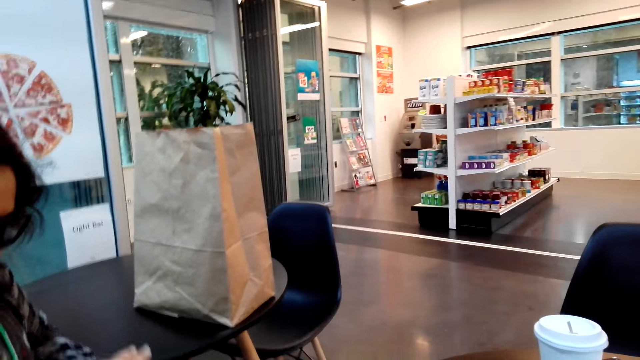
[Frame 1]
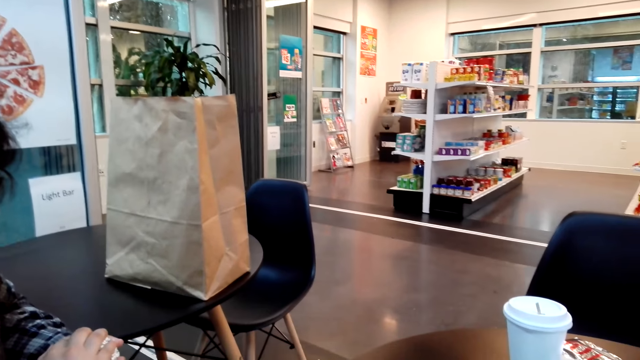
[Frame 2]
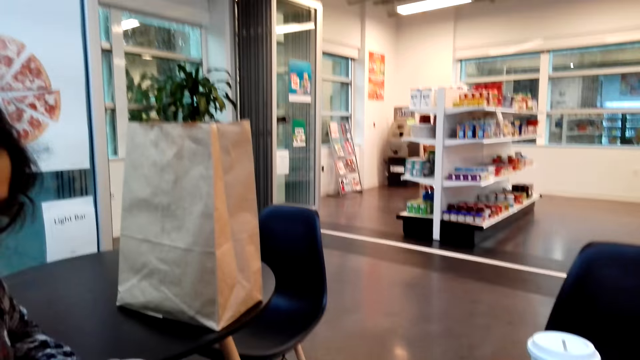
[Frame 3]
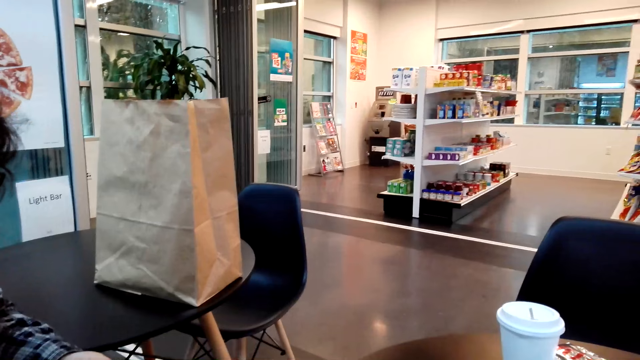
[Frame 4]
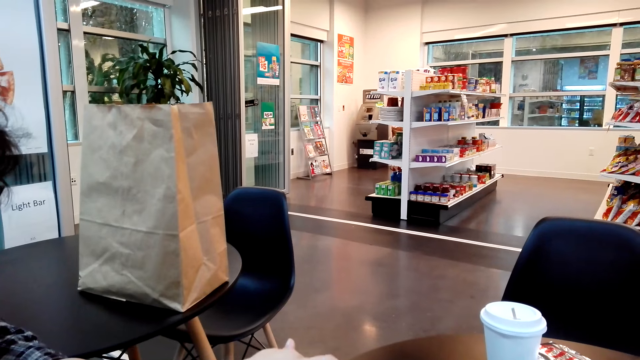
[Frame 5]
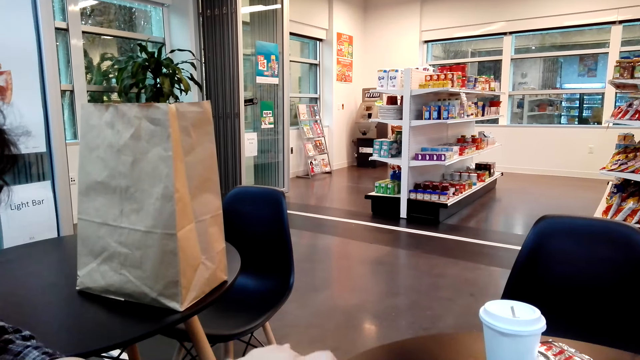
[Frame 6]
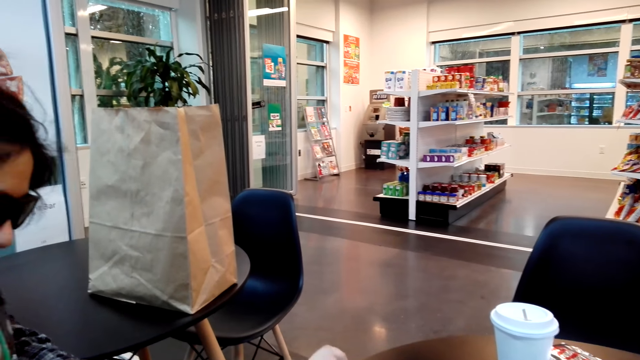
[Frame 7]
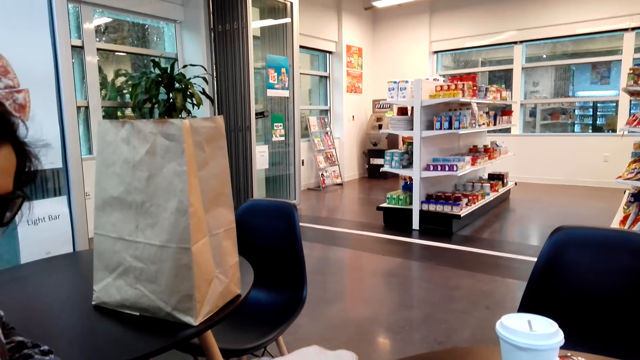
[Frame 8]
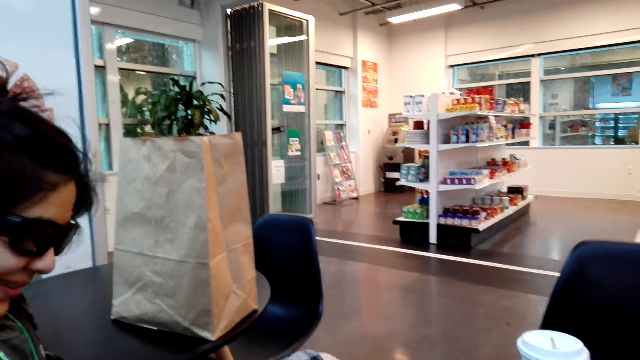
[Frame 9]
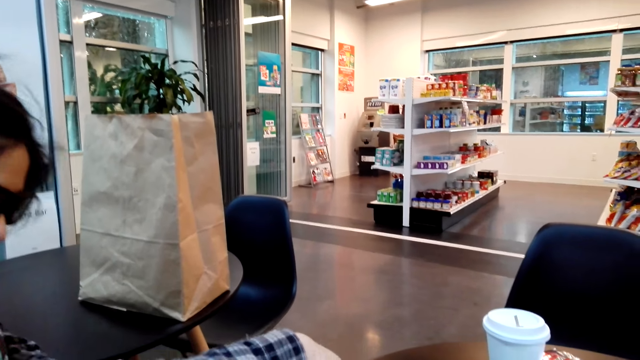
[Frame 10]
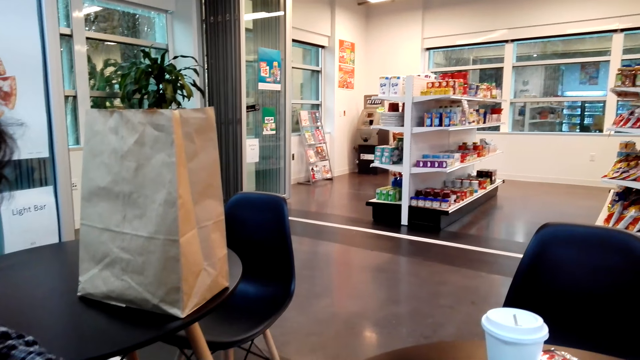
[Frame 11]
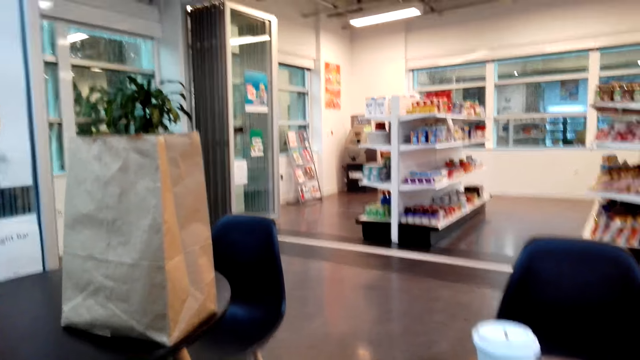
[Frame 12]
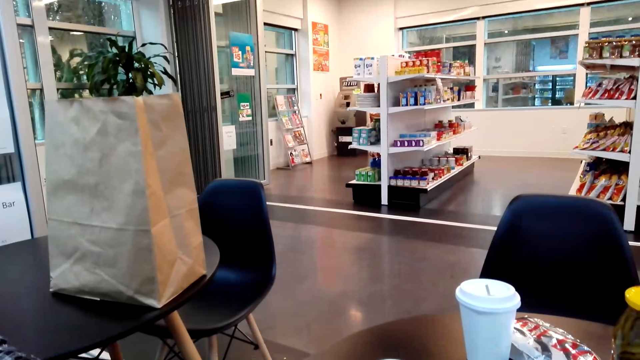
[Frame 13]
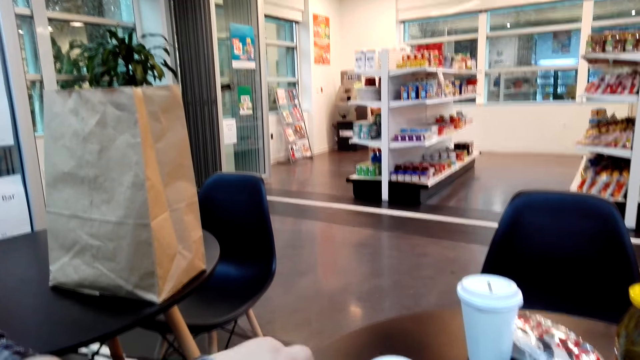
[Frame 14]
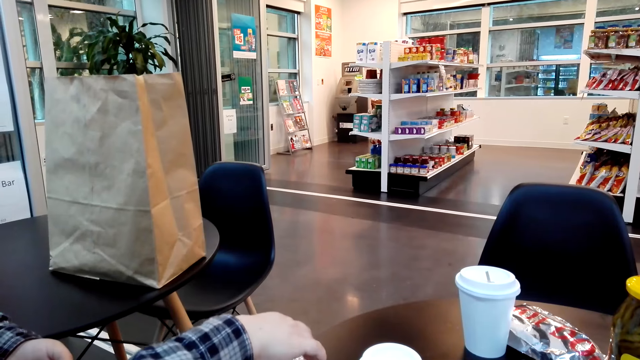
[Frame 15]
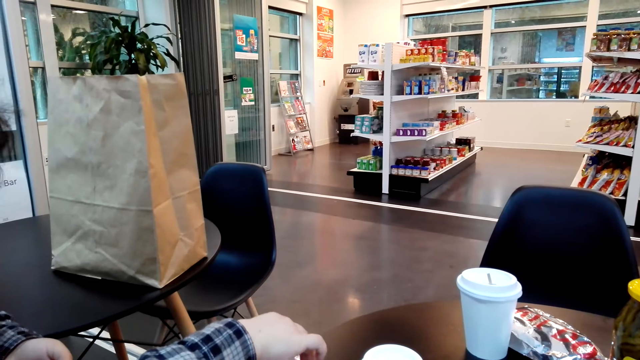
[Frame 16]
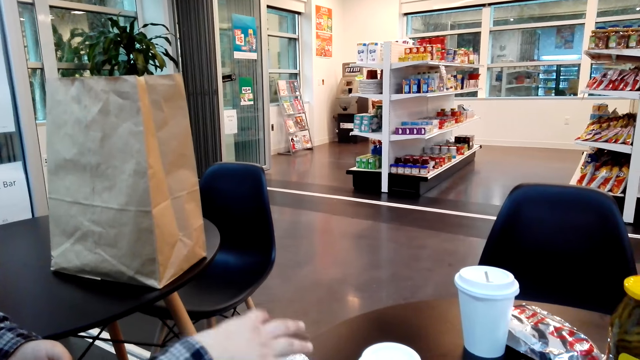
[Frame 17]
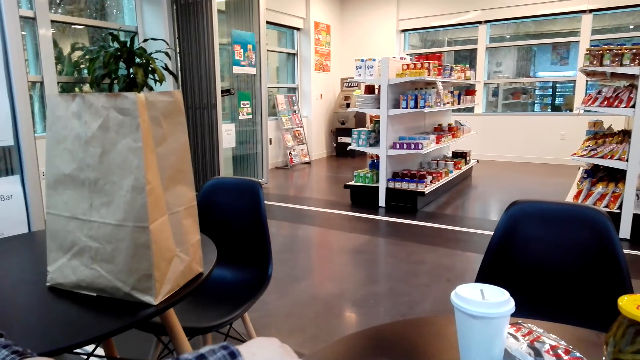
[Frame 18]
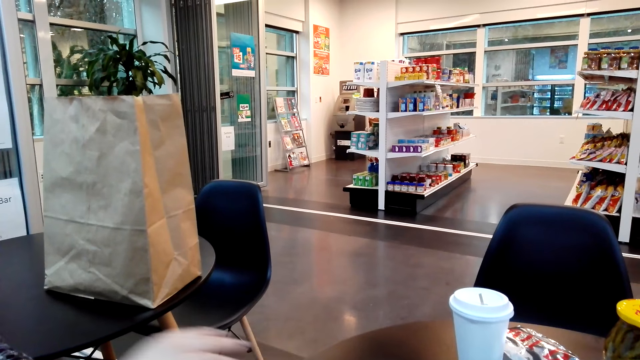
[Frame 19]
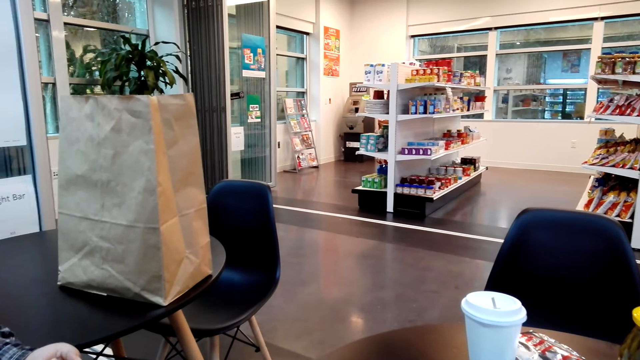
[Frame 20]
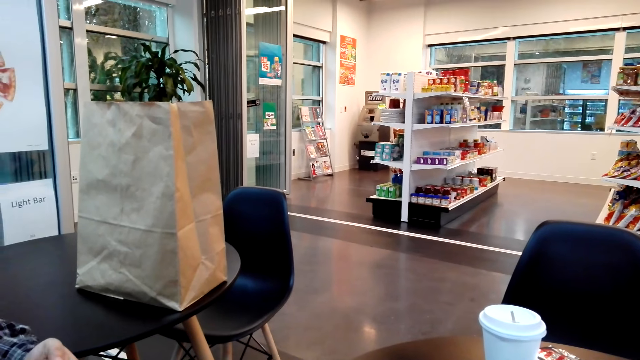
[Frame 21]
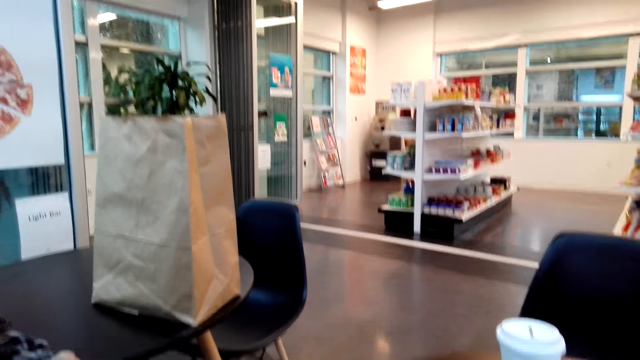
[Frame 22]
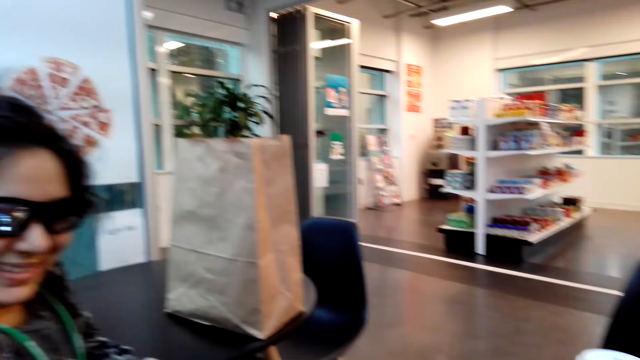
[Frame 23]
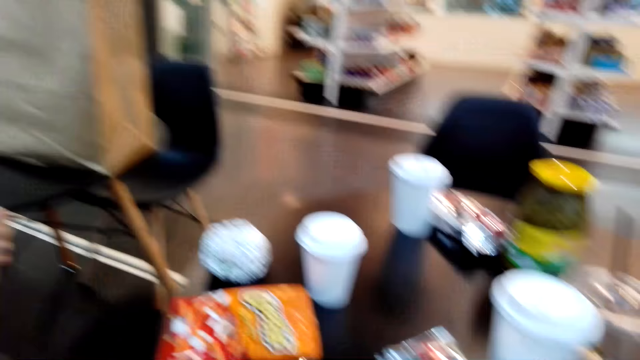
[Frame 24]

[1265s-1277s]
A person moves her hand.

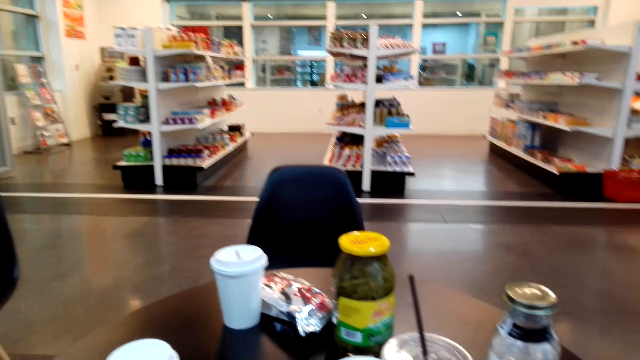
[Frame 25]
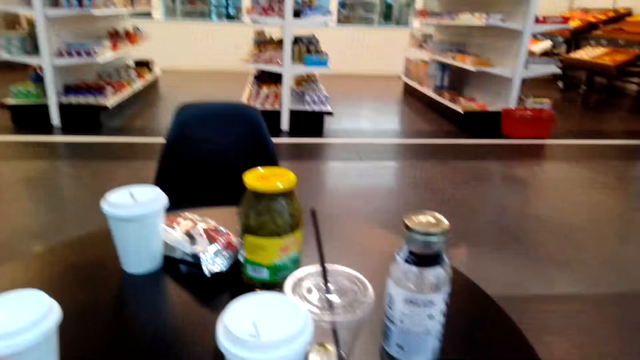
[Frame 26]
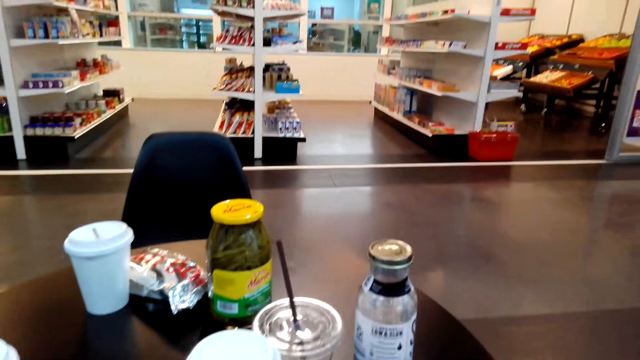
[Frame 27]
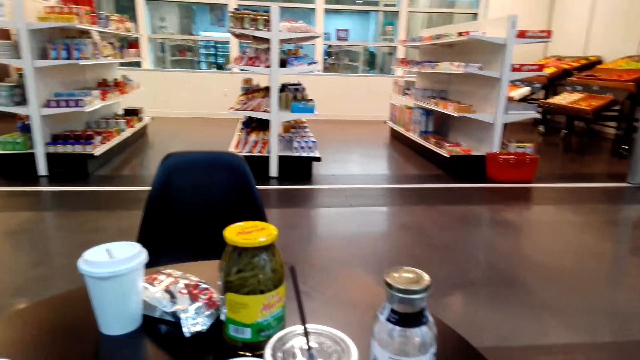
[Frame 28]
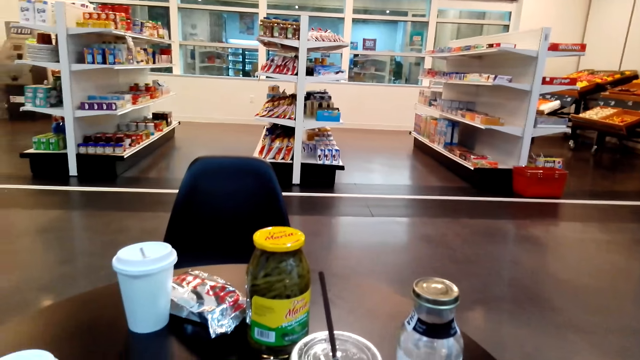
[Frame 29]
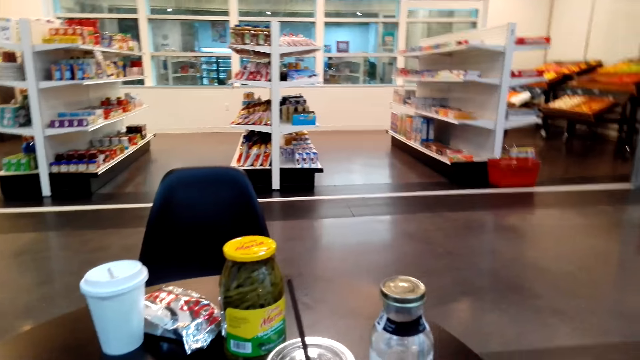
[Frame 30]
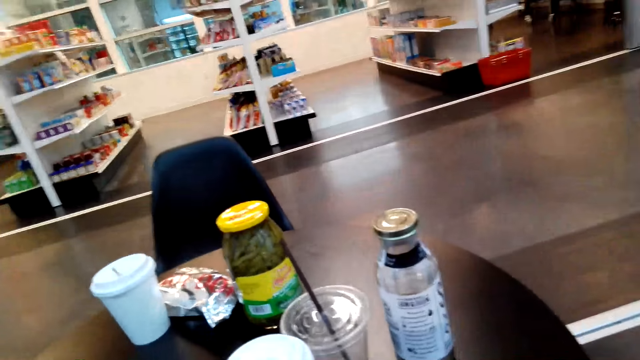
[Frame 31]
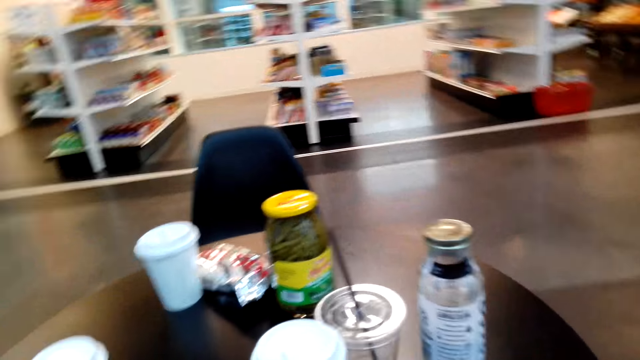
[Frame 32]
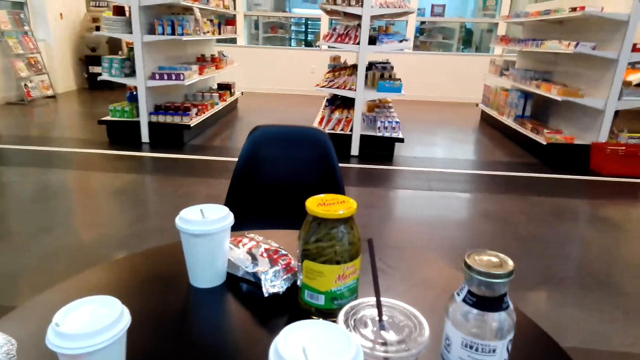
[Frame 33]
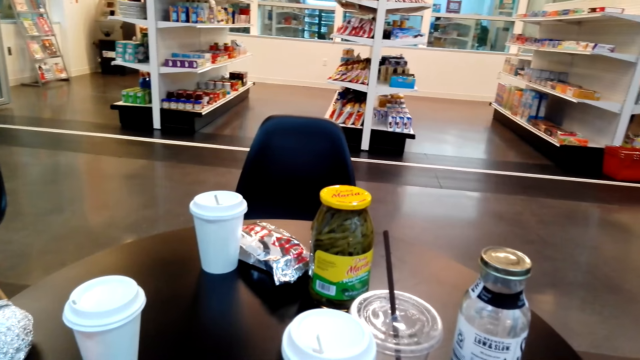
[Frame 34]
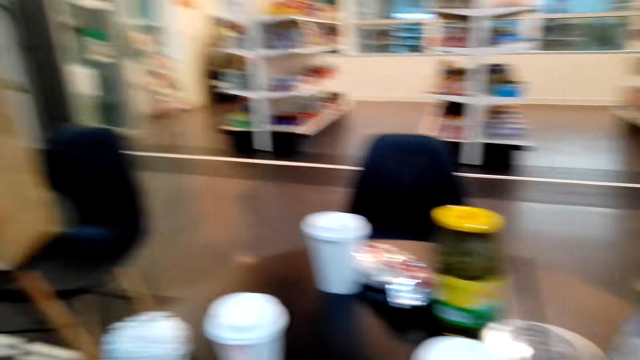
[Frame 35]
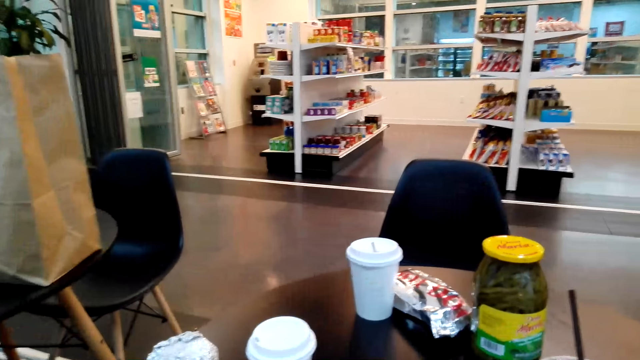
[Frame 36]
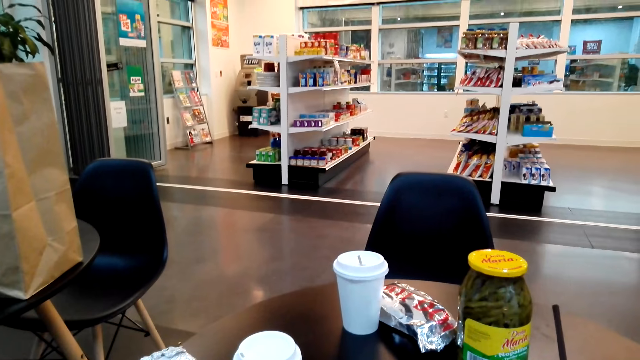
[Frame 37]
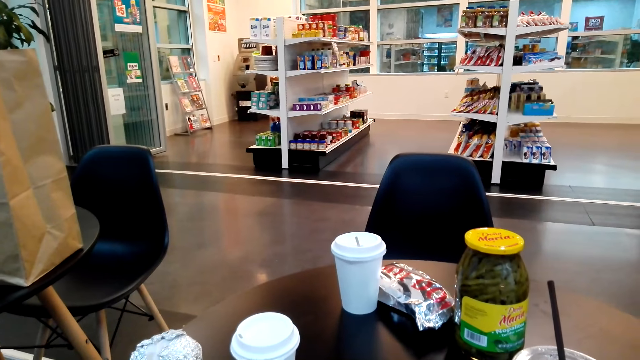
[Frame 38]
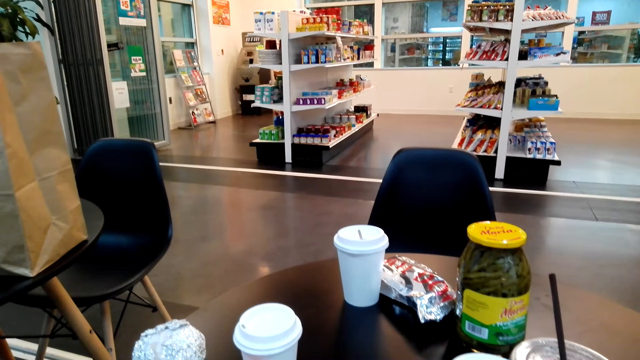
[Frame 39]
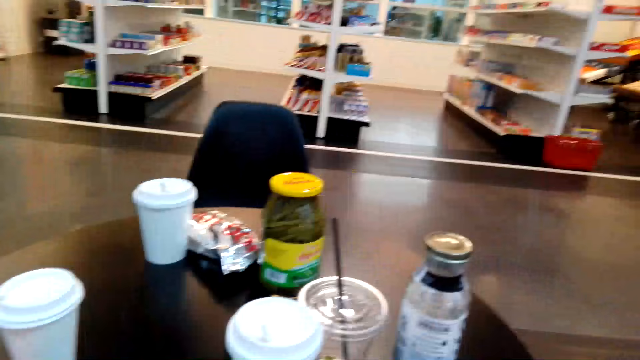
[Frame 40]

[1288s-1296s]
The camera wearer looks around.
